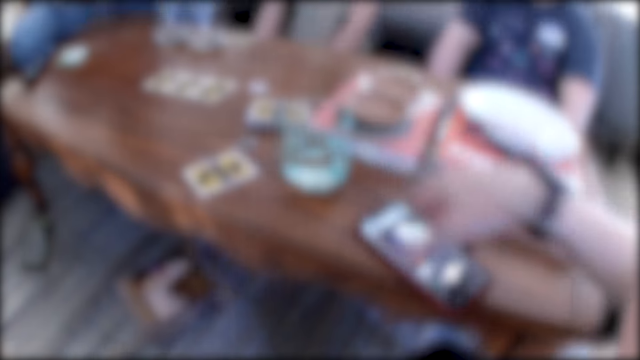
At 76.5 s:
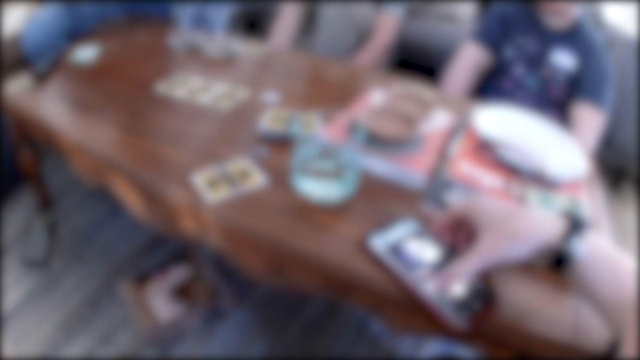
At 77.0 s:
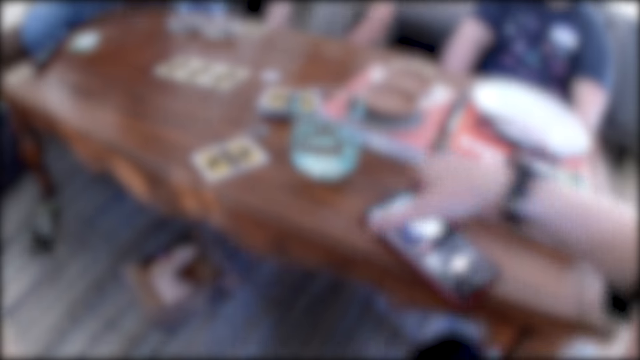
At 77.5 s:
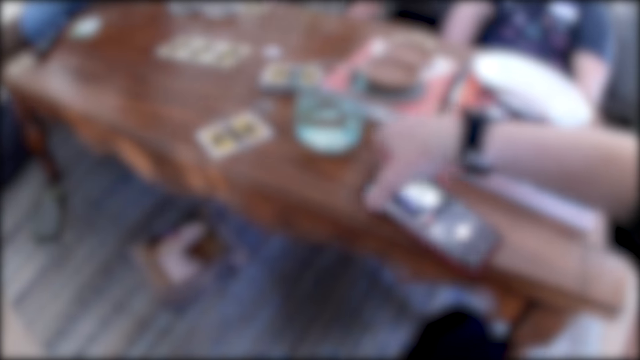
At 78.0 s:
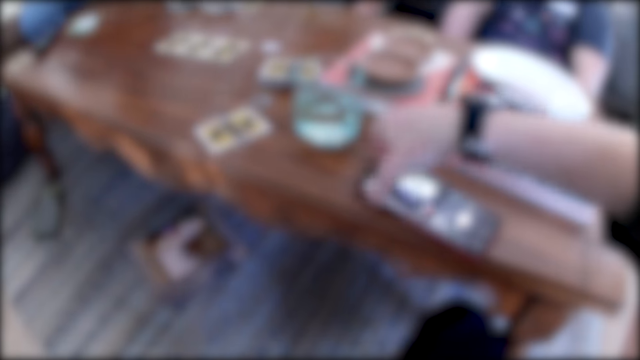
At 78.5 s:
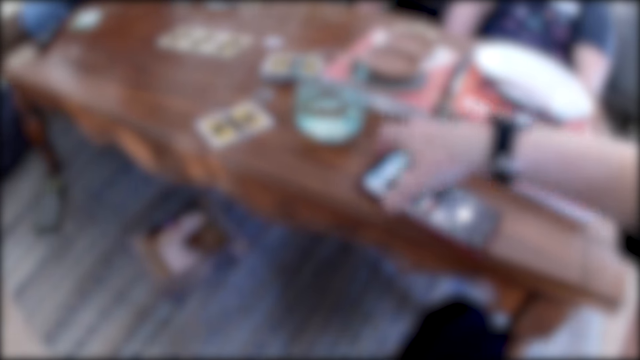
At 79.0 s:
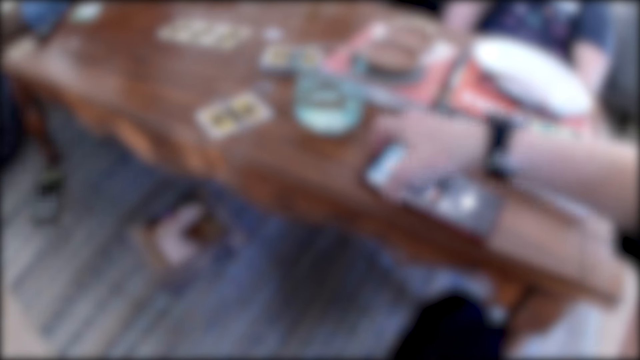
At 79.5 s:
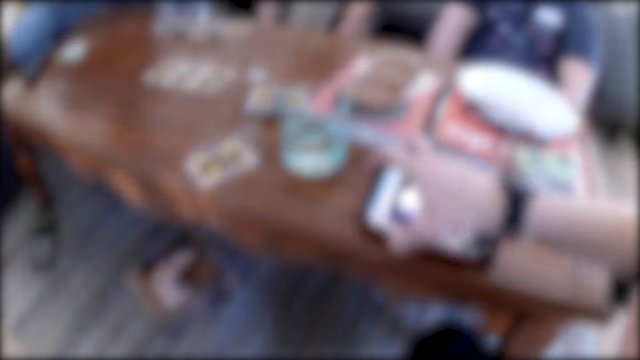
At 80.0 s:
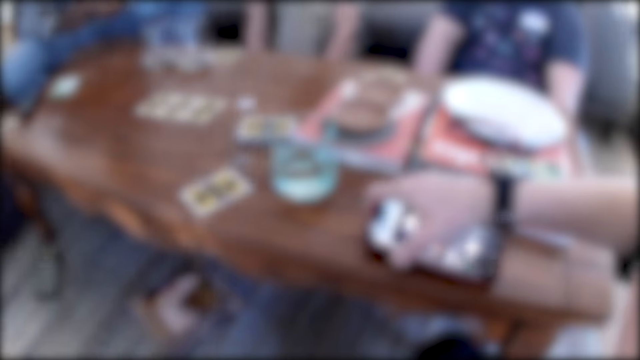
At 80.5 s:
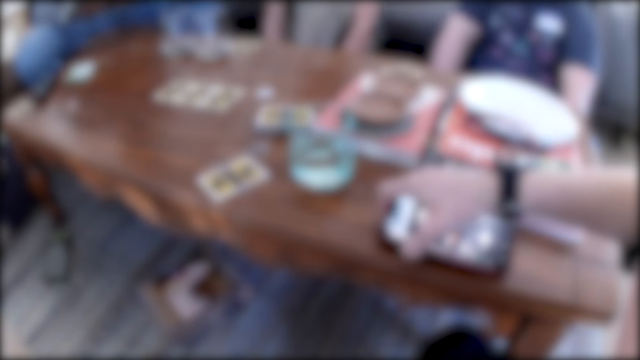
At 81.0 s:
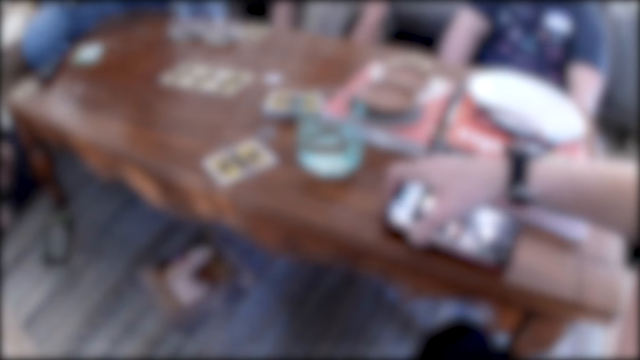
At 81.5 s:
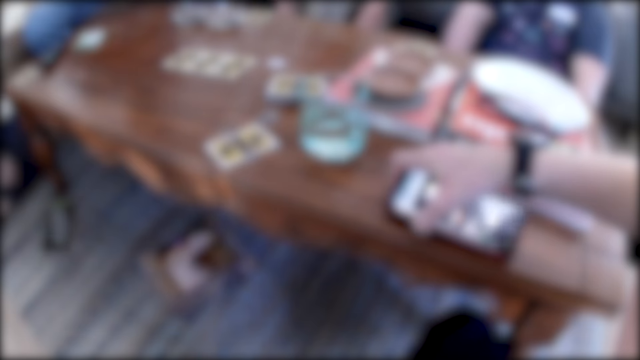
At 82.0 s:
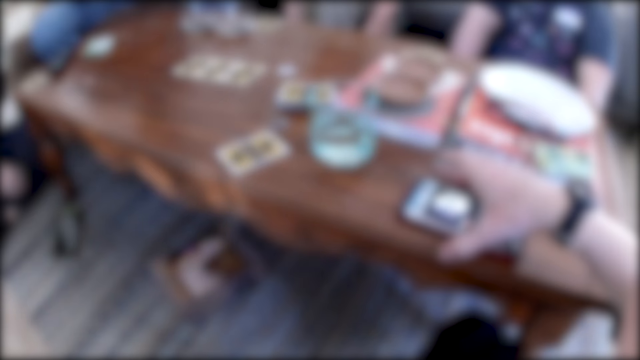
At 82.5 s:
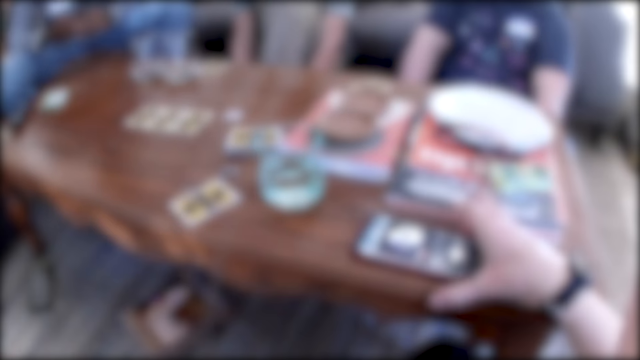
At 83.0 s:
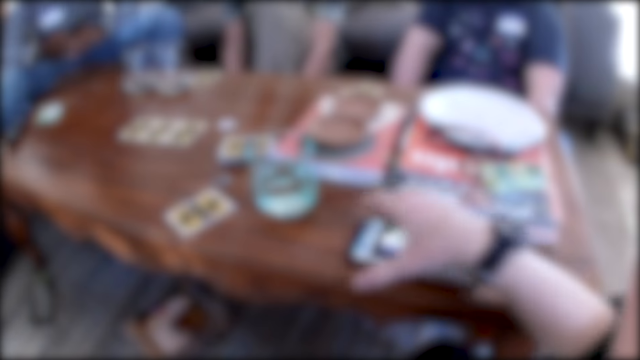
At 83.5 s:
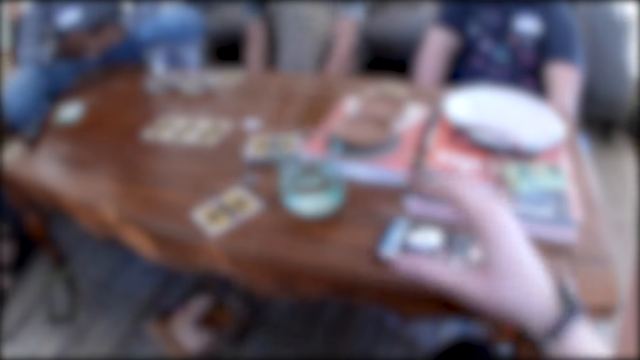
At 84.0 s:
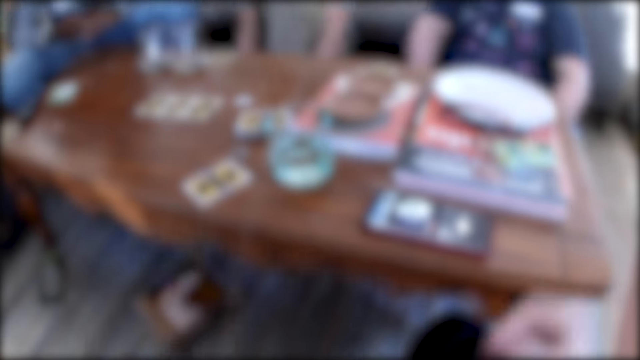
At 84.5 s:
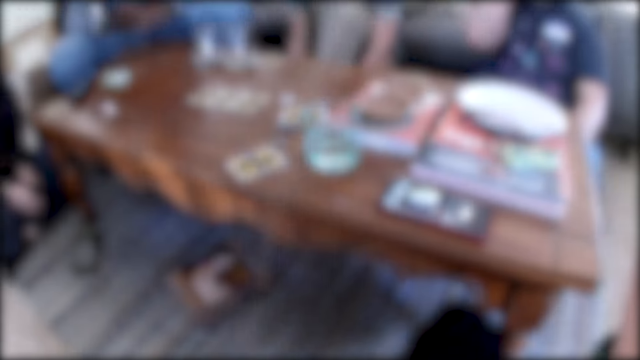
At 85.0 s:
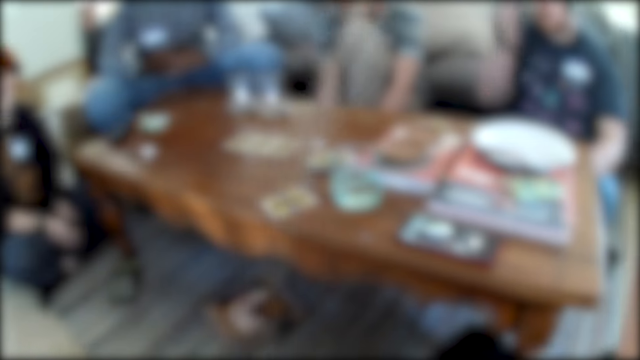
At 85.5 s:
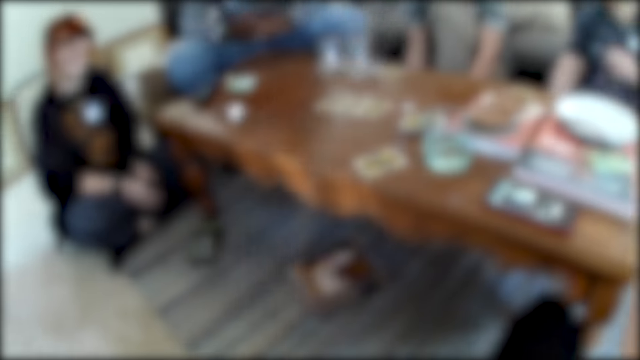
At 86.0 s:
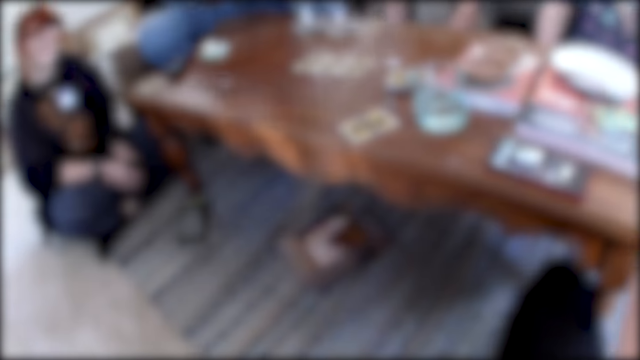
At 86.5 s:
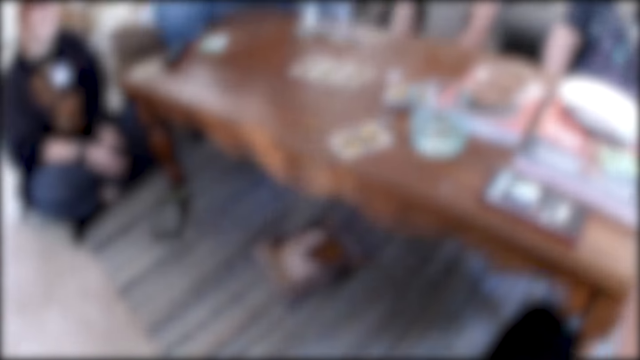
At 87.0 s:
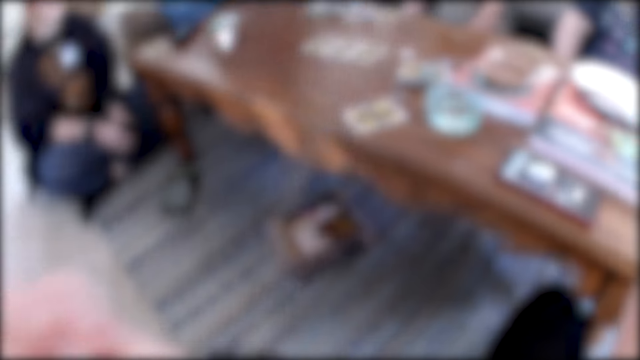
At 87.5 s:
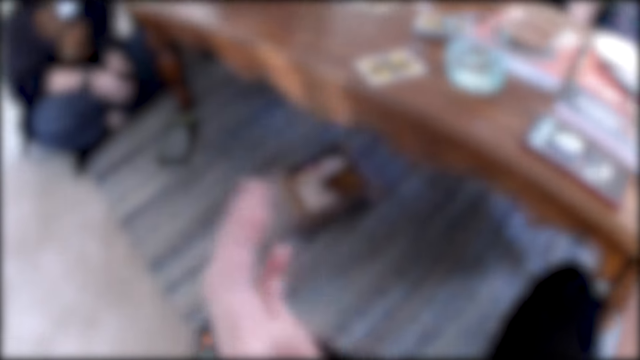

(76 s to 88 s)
The camera wearer scrolls the phone. They put the phone aside. They laugh.

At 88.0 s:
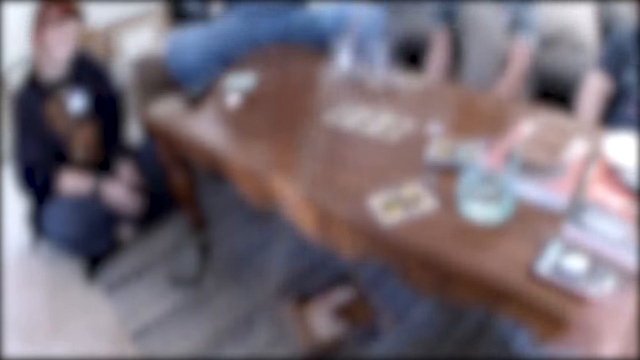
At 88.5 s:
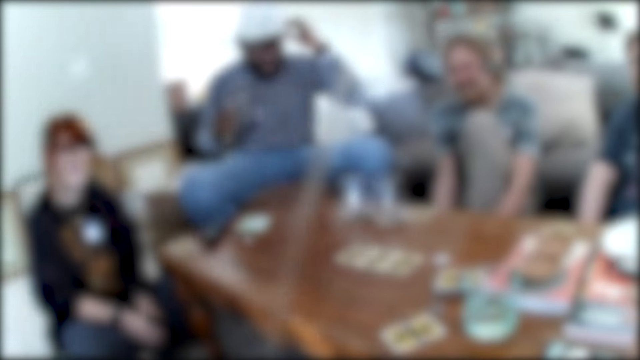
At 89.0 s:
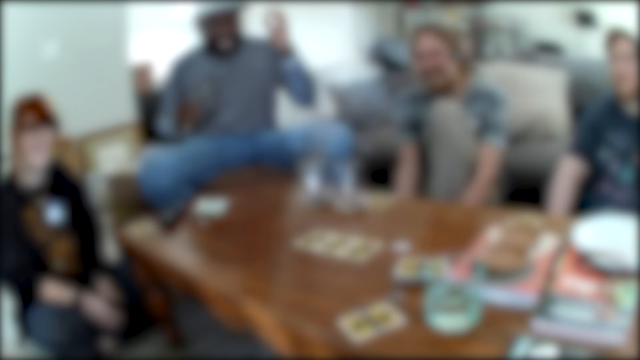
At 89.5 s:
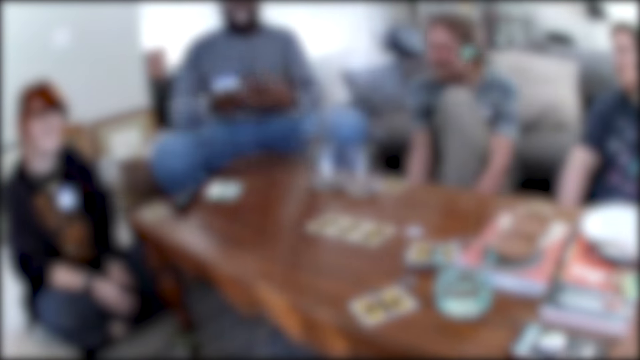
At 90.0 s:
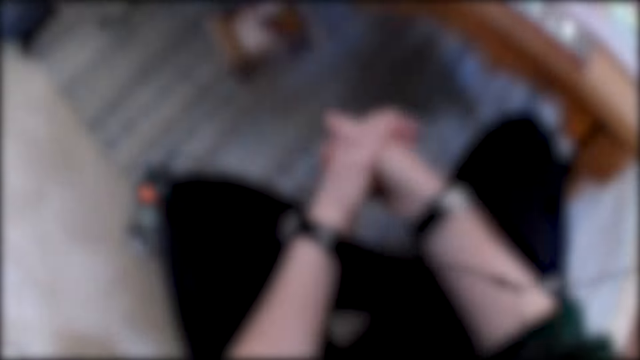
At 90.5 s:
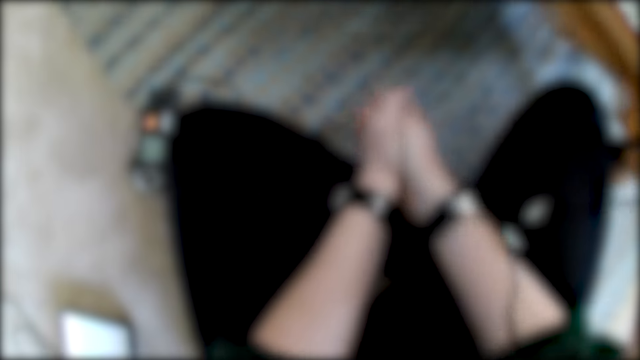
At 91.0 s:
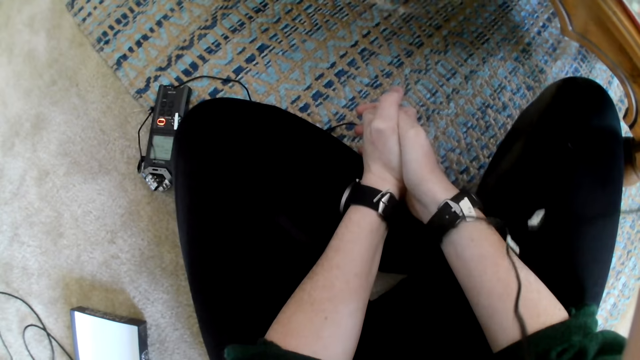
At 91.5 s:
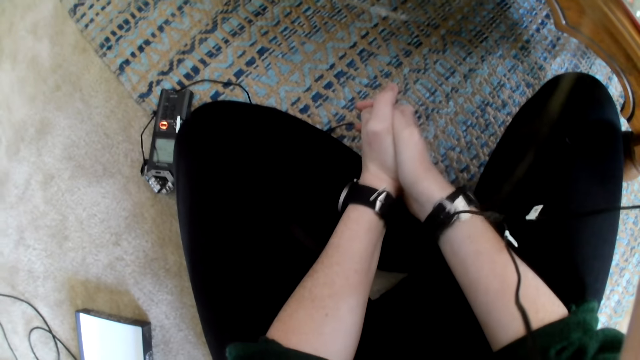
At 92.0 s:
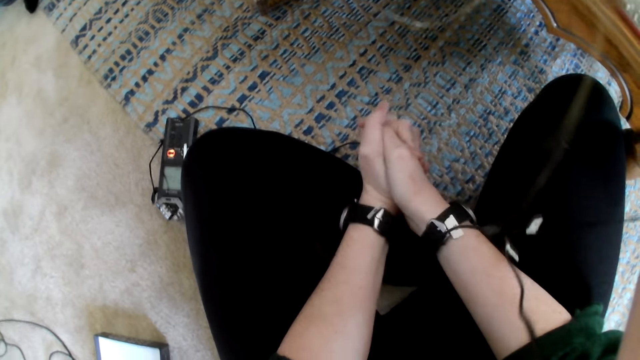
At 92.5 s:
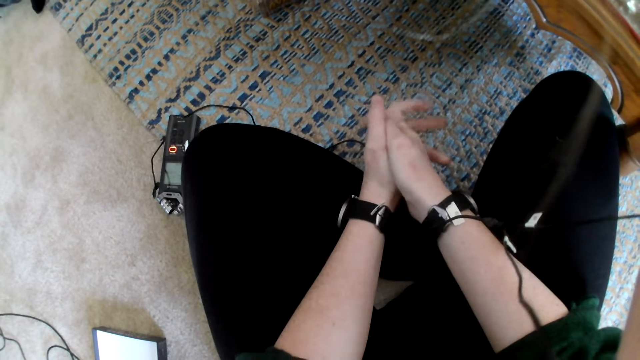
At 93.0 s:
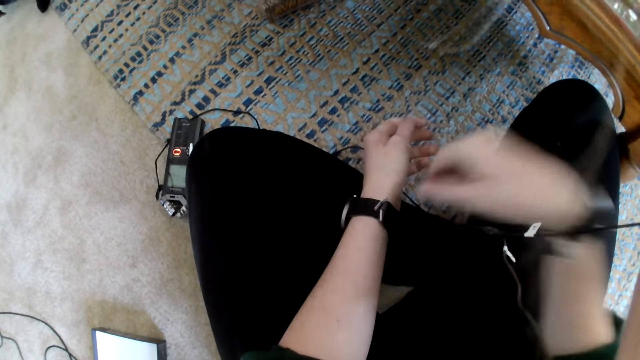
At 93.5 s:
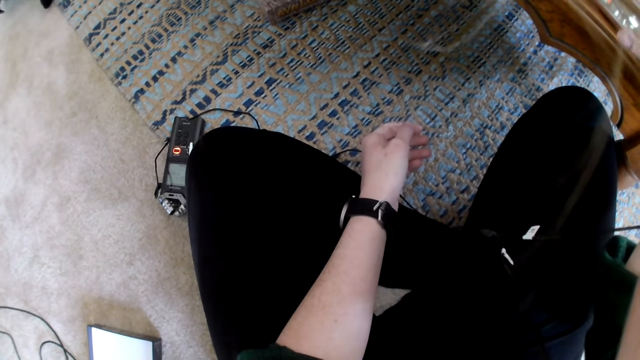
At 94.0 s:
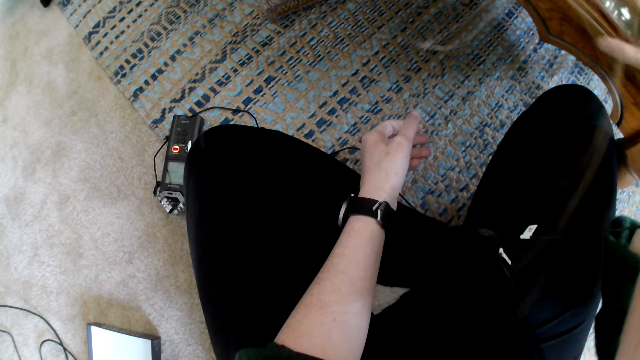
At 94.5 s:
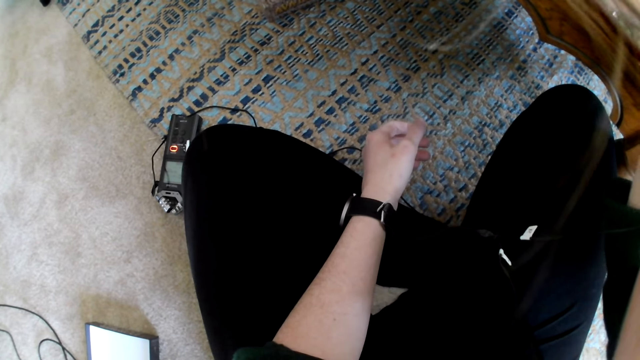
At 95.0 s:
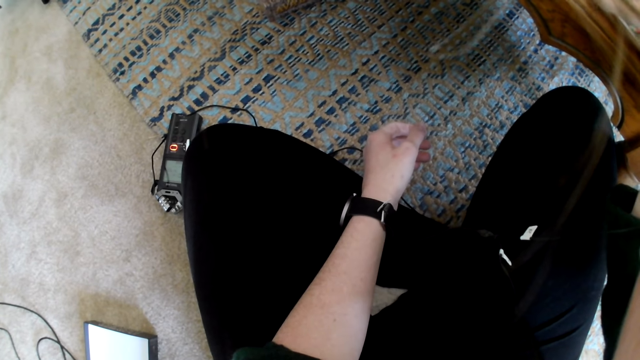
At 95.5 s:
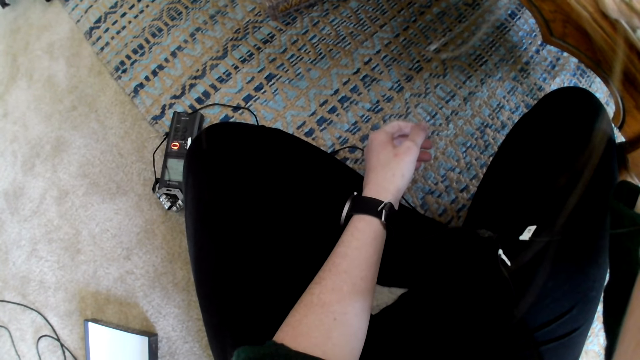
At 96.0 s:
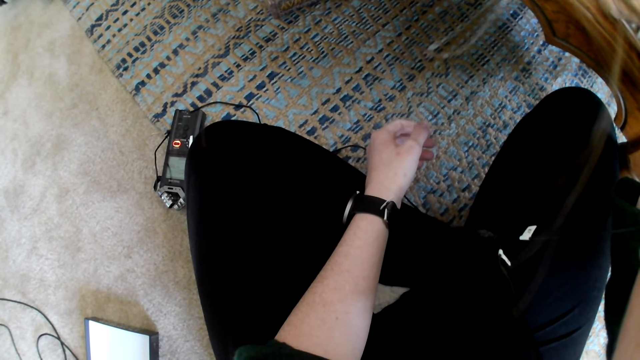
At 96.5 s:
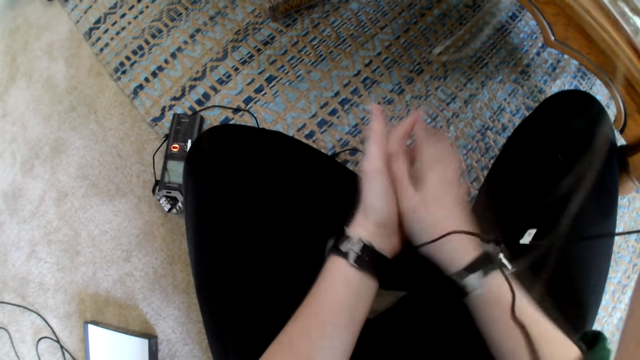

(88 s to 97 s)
The camera wearer talks to friends moving a hand. They pick up the phone.
